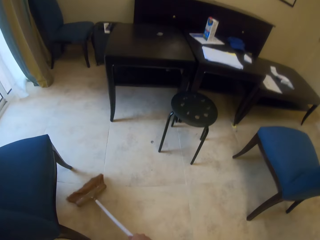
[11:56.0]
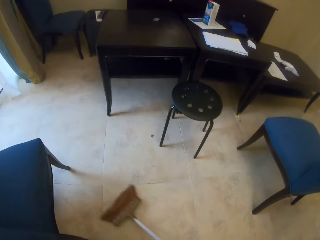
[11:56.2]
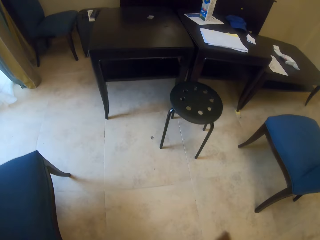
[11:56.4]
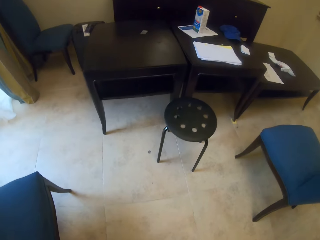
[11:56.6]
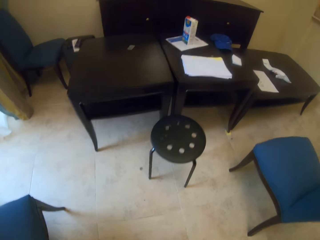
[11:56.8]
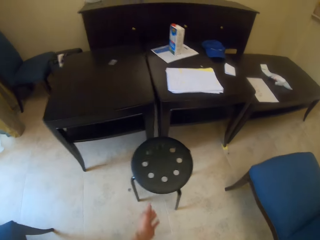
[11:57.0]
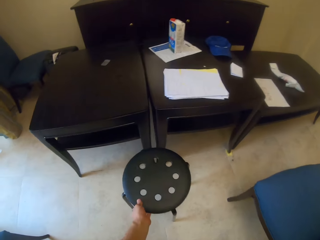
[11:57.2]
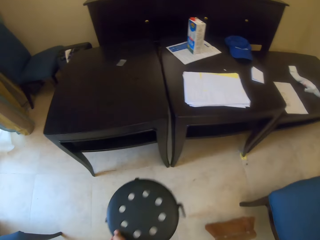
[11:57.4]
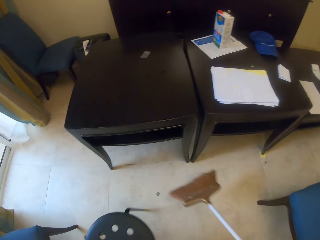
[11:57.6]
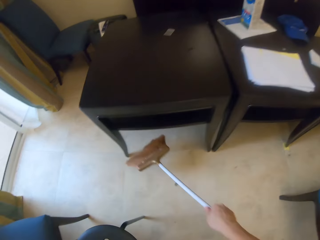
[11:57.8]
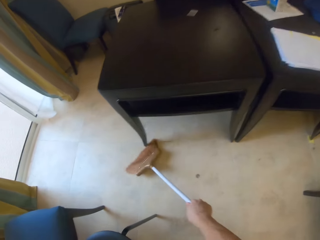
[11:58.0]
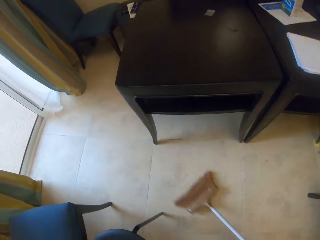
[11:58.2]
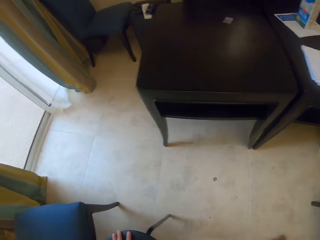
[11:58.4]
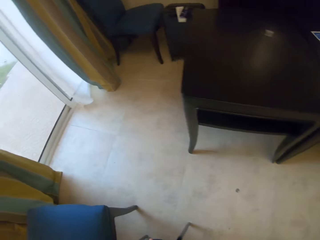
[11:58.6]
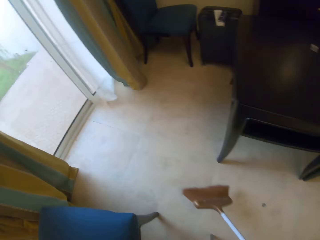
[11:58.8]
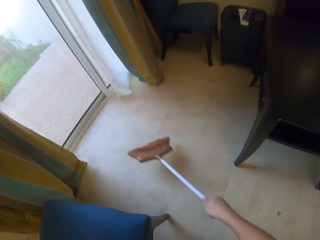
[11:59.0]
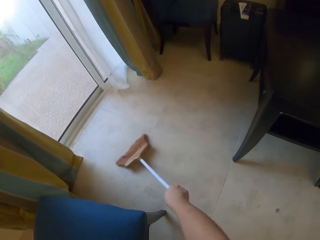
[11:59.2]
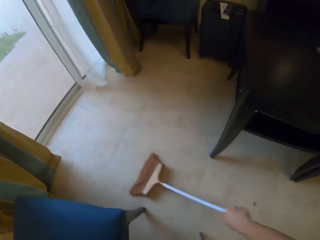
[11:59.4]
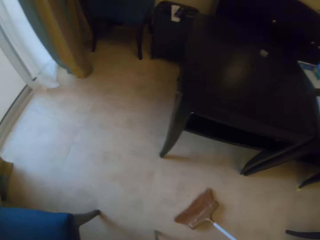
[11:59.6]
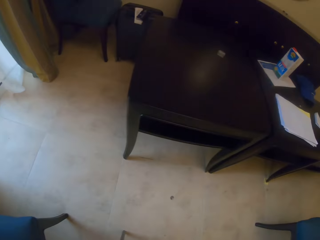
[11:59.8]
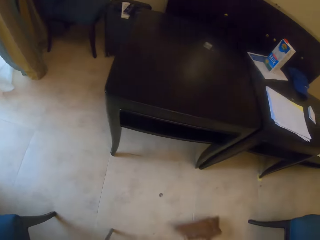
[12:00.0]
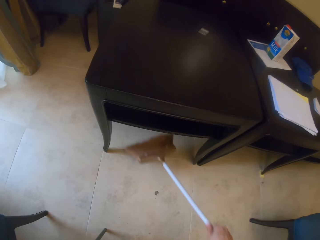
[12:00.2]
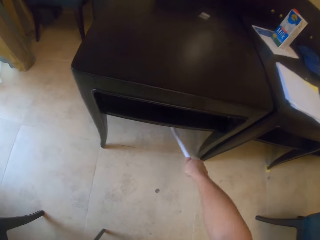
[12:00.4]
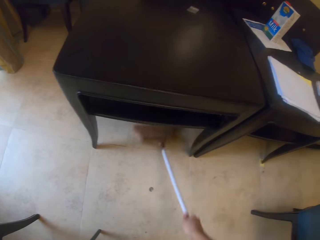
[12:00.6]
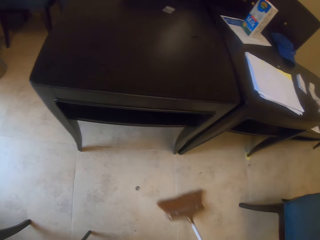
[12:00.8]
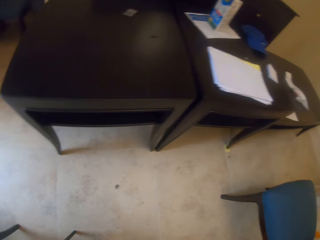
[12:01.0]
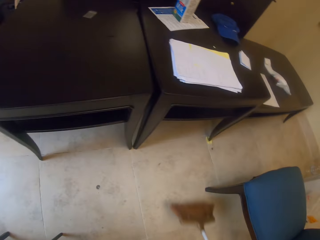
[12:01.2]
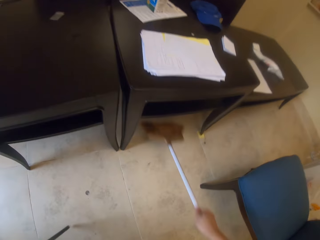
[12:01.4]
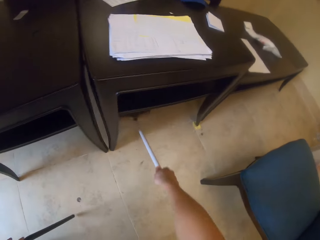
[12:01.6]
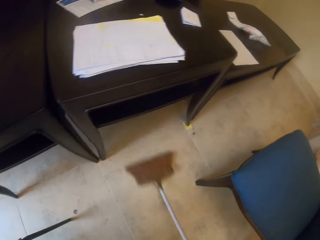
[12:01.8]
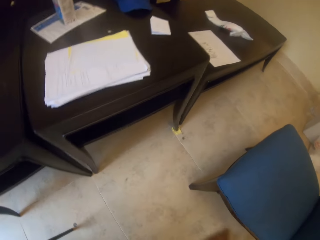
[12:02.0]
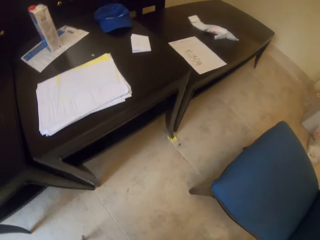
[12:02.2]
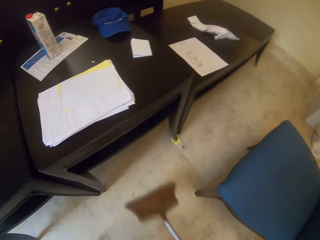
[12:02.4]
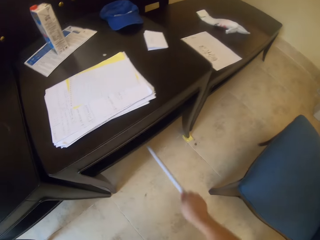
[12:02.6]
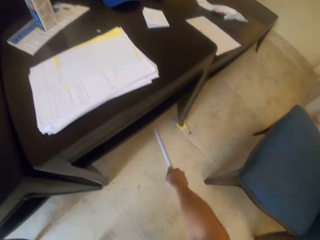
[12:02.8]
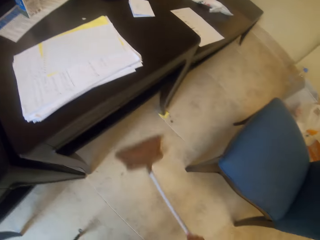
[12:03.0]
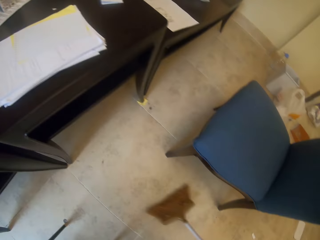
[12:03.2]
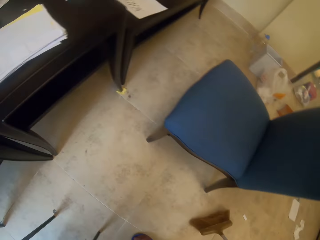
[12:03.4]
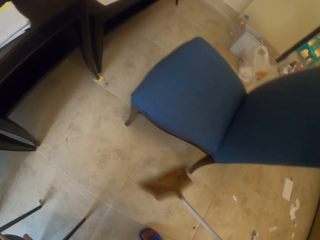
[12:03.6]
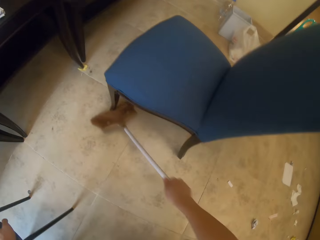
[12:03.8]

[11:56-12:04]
The camera wearer pulls a chair. They sweep the floor.

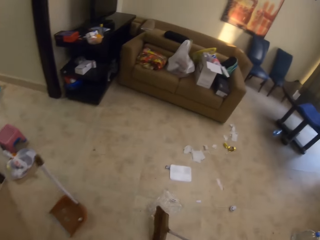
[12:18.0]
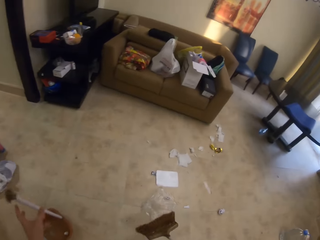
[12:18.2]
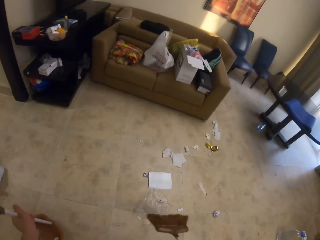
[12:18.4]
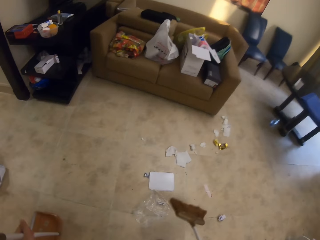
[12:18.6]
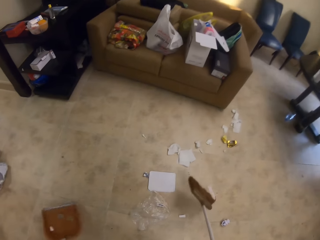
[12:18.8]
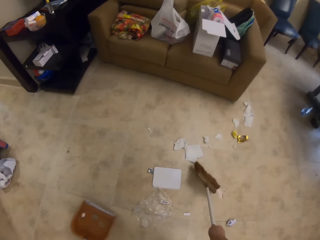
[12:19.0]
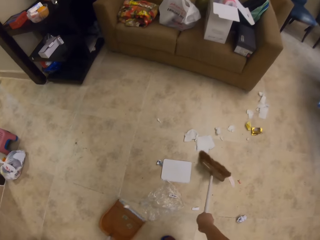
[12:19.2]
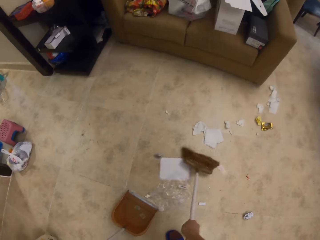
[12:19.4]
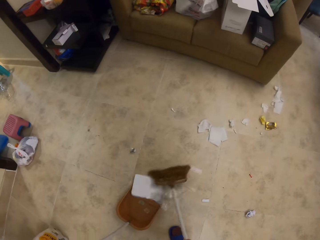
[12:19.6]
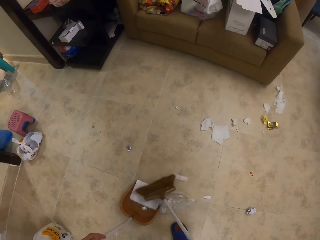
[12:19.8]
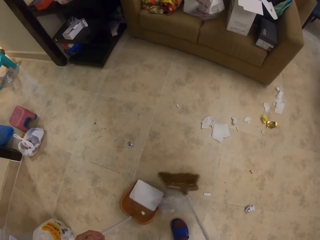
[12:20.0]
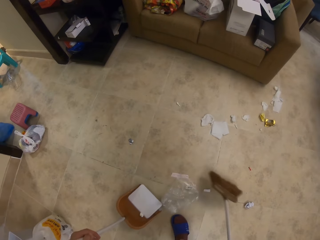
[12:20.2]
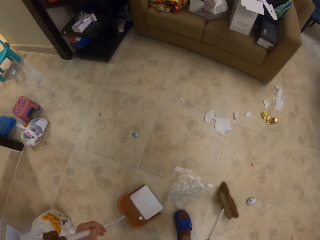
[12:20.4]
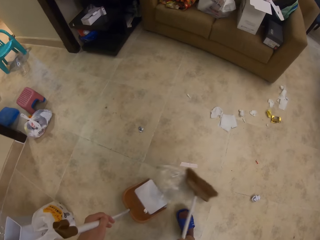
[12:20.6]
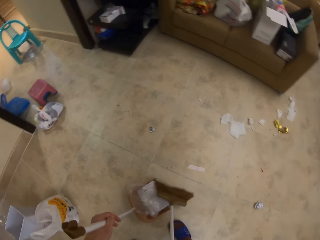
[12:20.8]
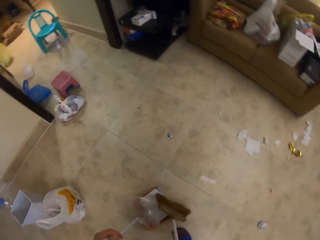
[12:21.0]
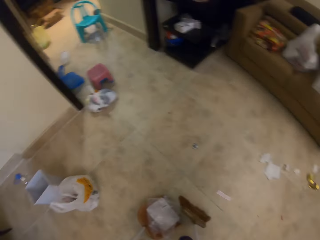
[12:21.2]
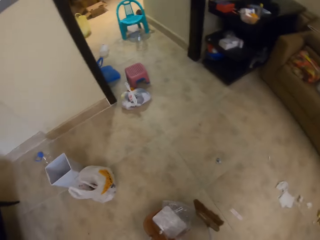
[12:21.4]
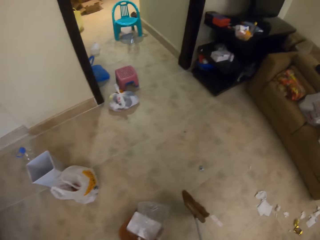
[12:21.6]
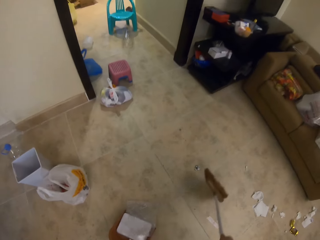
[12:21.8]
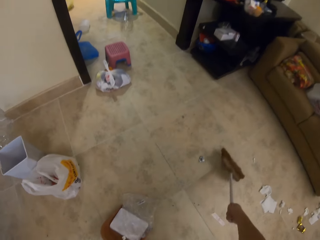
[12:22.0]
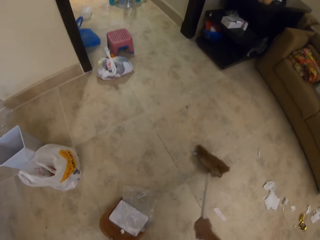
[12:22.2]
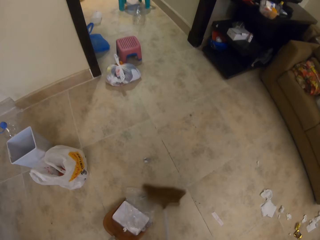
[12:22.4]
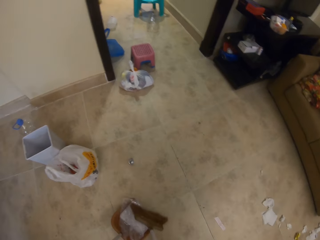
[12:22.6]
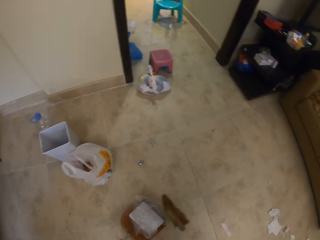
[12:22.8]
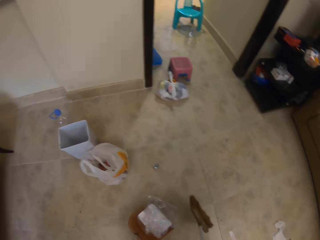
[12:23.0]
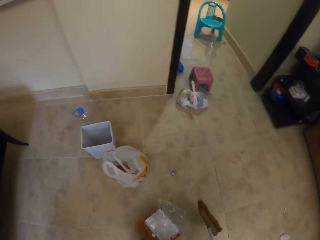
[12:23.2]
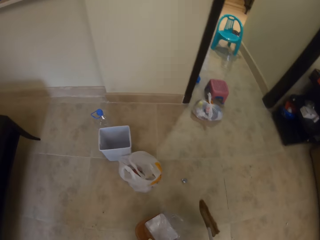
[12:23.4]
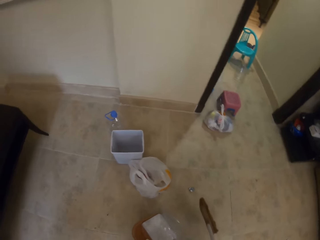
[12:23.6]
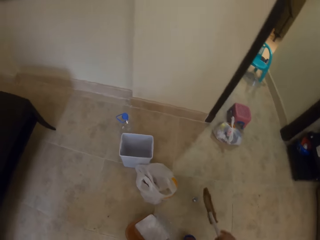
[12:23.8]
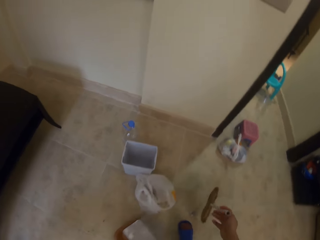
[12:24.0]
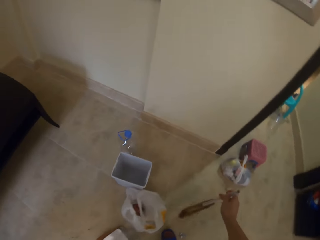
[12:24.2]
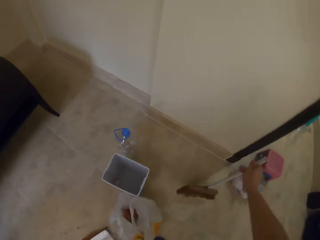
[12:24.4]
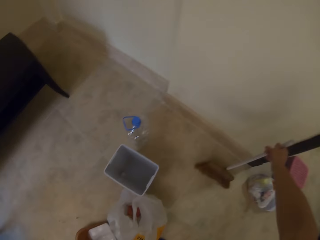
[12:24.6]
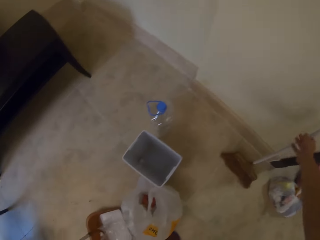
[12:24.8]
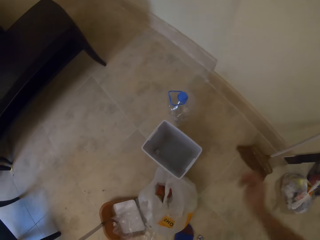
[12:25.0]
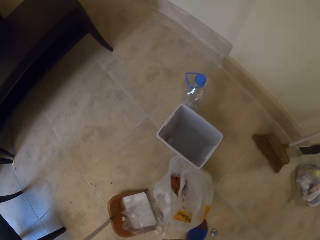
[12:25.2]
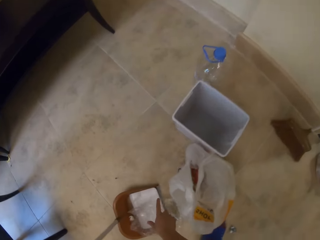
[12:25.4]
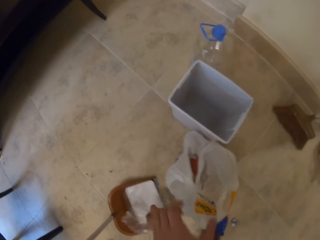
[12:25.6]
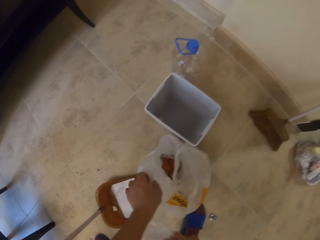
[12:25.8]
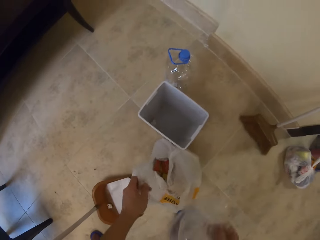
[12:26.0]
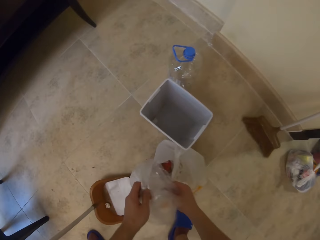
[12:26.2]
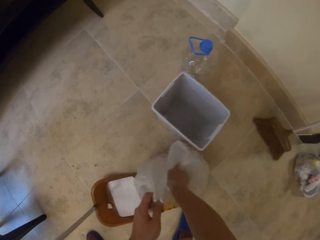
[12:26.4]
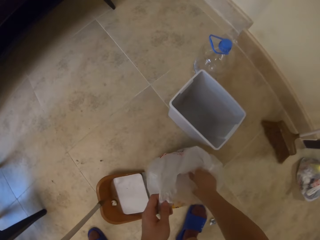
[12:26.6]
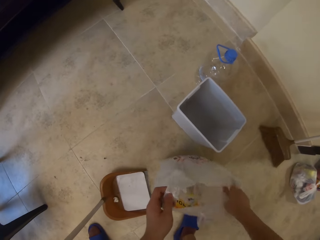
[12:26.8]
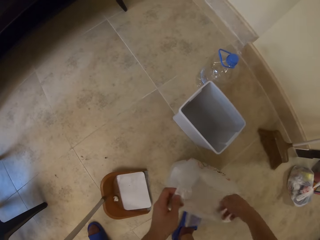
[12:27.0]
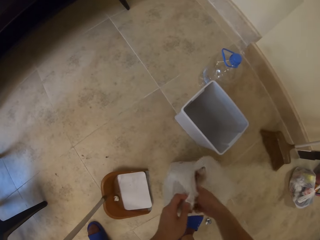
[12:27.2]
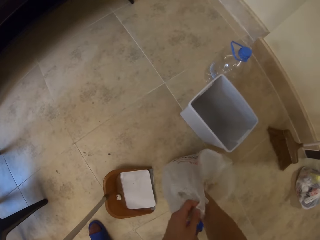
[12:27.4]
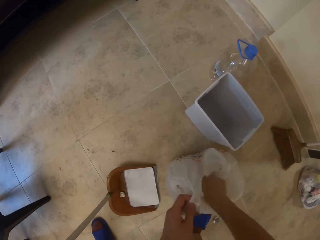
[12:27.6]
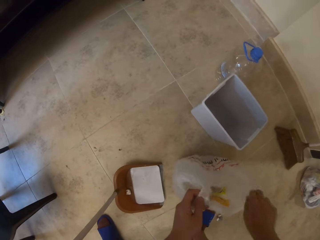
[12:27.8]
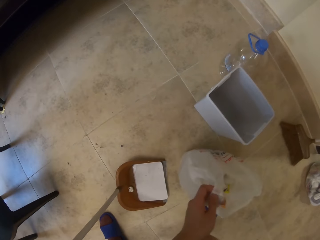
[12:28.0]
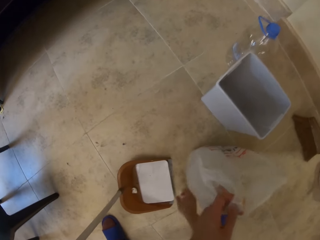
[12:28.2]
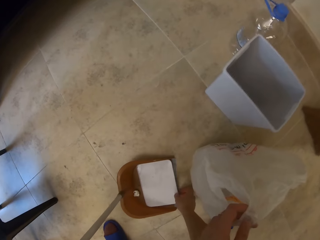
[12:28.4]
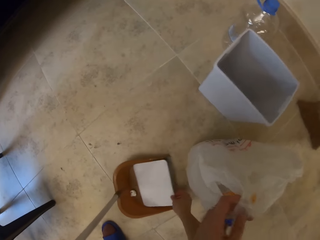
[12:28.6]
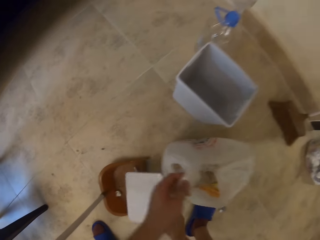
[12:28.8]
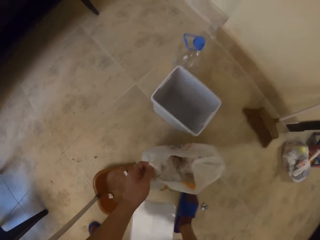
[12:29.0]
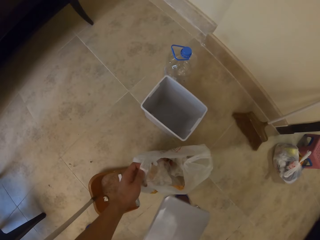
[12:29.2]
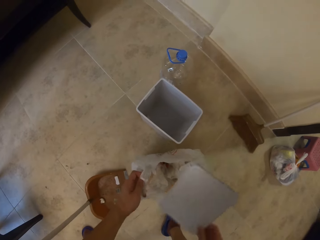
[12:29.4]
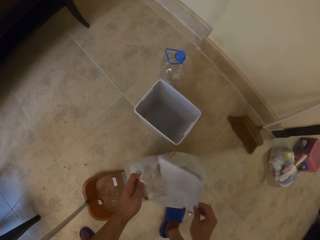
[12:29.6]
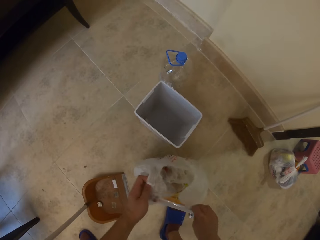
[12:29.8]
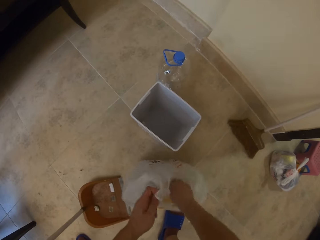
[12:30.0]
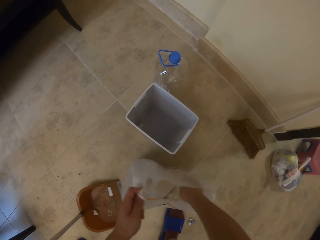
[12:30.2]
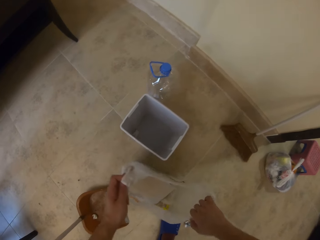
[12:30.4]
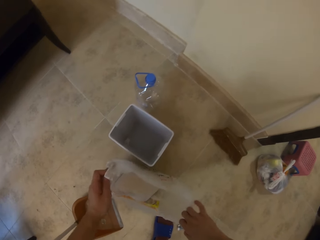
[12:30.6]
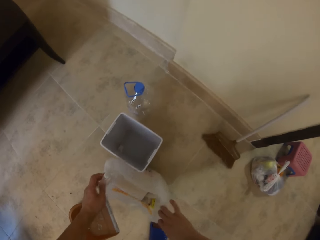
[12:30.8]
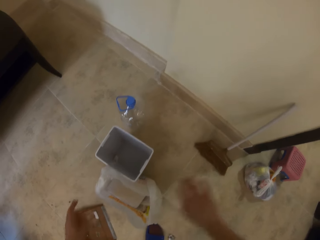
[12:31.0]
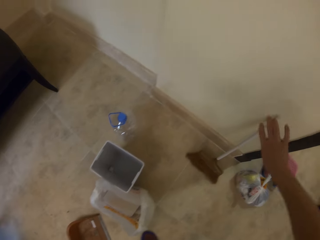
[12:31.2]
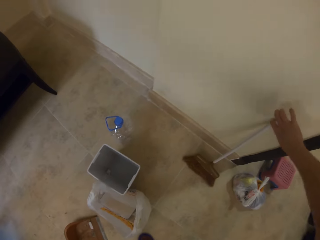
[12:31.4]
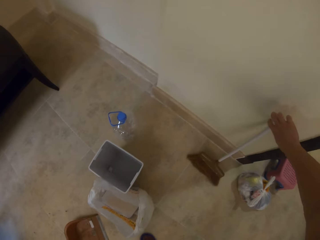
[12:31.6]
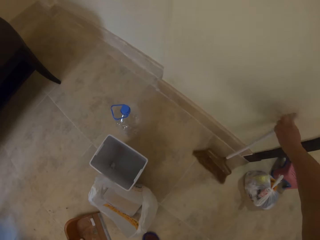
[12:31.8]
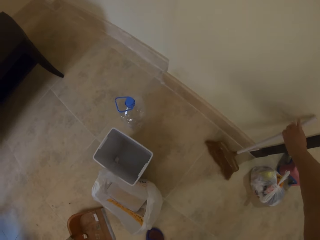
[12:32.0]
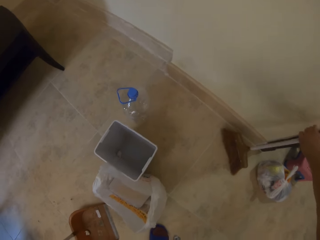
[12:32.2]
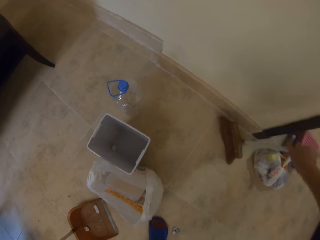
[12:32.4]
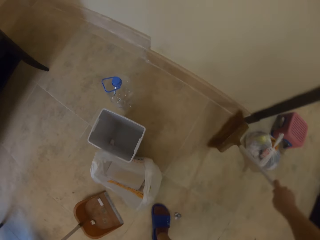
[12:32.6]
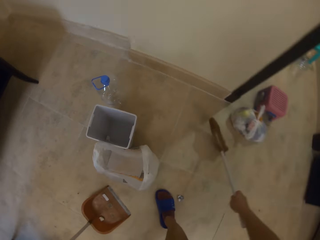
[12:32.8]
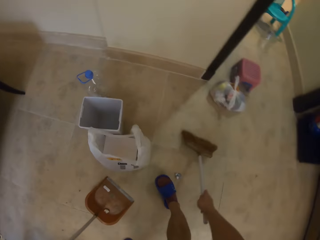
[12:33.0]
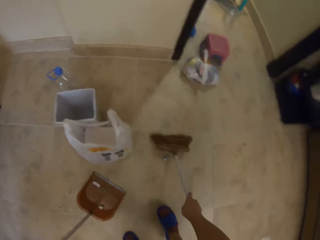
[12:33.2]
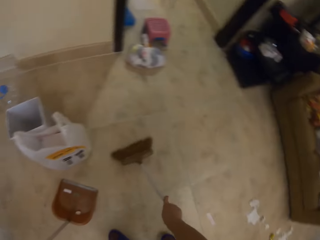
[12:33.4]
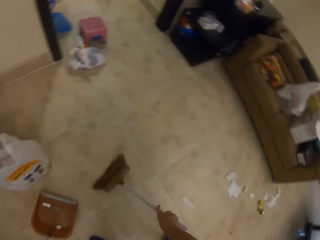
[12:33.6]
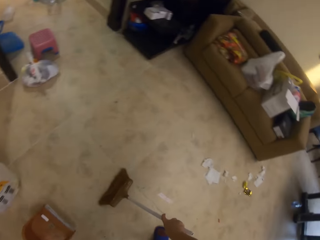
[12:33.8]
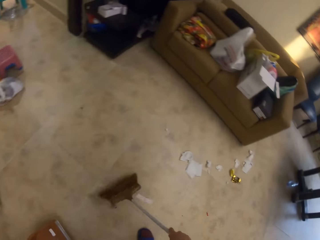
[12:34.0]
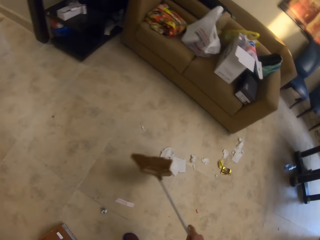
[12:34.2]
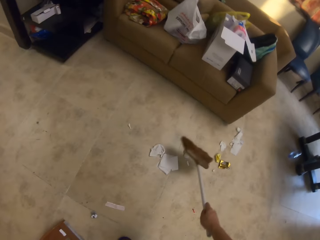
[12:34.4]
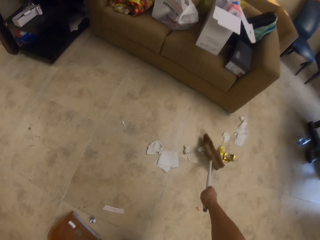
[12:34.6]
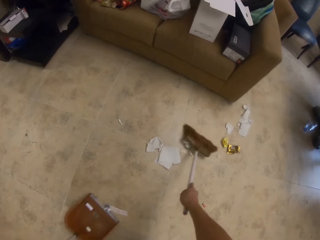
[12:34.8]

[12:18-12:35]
The camera wearer puts litter in the dust collector. They place the brush on the wall. They pick up a nylon paper and put the nylon paper in the nylon bag. They pick up a paper and put the paper in the nylon bag. They pick up the brush. They sweep.
